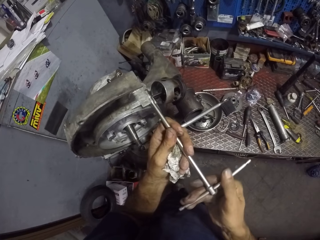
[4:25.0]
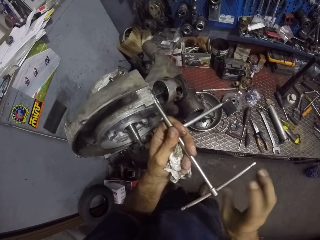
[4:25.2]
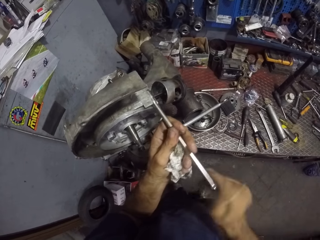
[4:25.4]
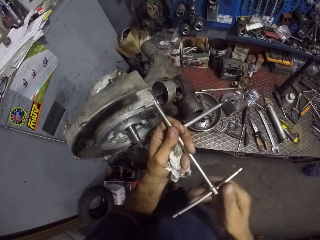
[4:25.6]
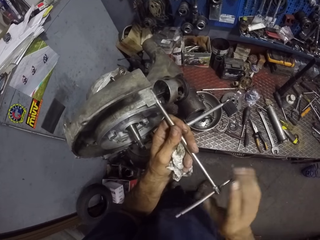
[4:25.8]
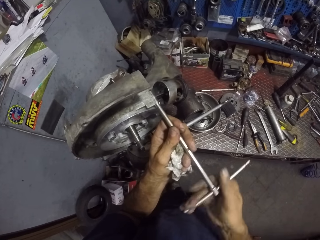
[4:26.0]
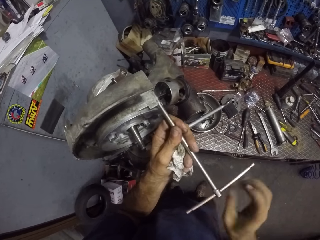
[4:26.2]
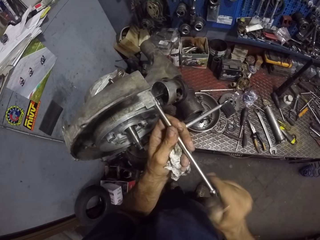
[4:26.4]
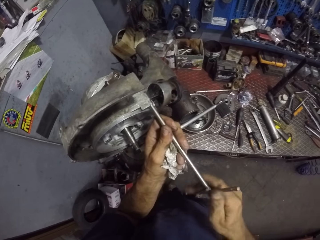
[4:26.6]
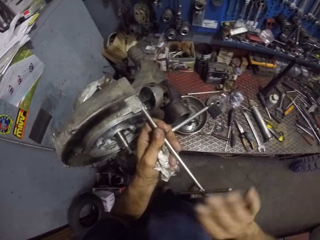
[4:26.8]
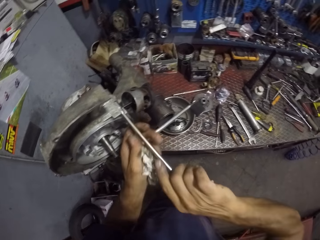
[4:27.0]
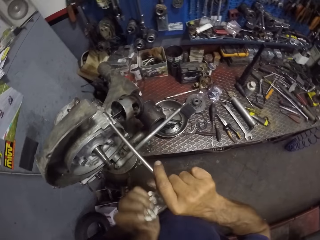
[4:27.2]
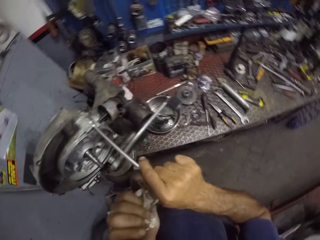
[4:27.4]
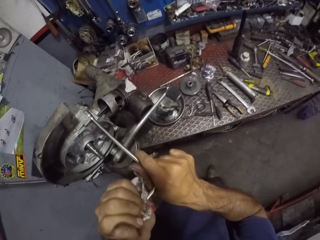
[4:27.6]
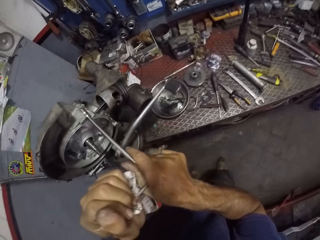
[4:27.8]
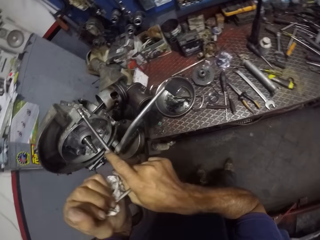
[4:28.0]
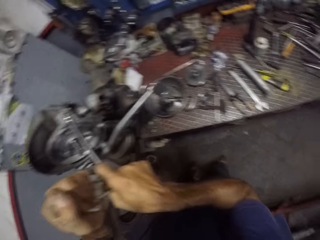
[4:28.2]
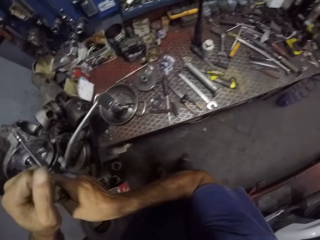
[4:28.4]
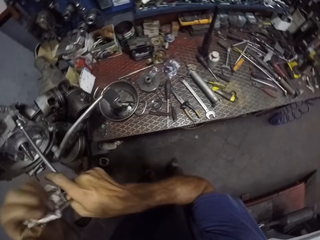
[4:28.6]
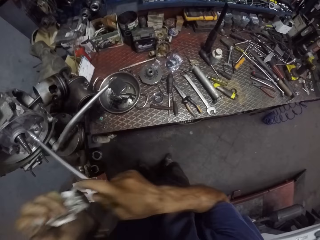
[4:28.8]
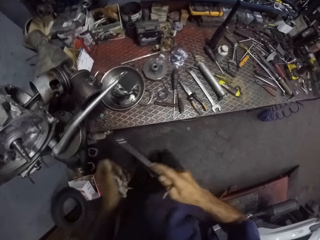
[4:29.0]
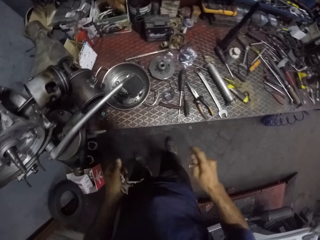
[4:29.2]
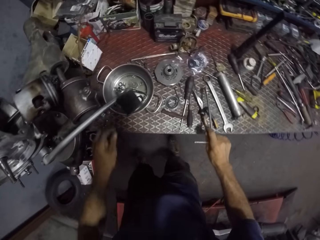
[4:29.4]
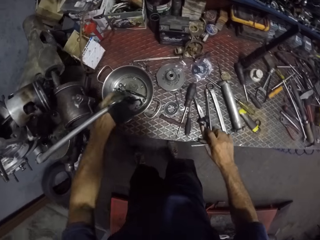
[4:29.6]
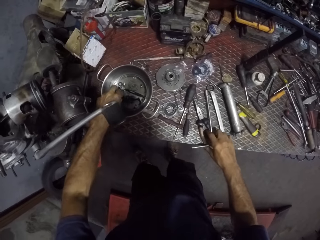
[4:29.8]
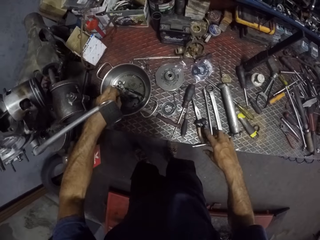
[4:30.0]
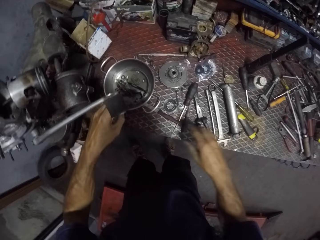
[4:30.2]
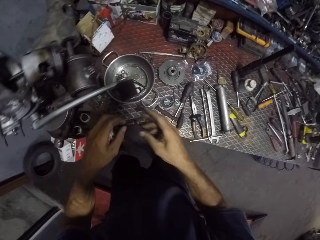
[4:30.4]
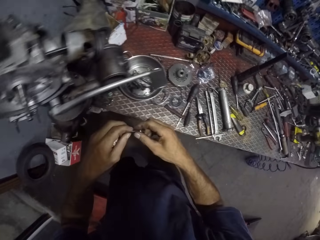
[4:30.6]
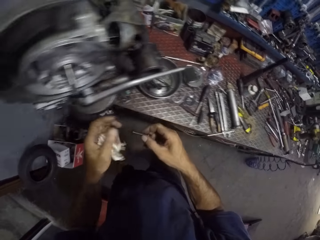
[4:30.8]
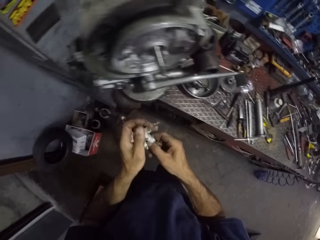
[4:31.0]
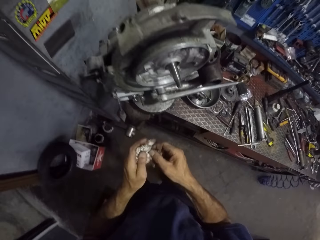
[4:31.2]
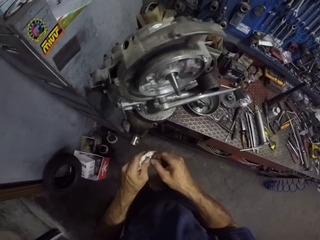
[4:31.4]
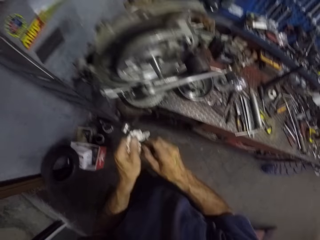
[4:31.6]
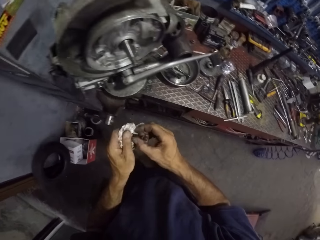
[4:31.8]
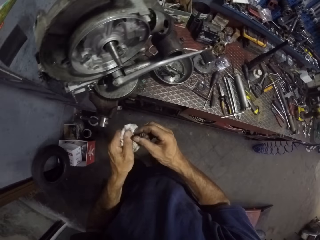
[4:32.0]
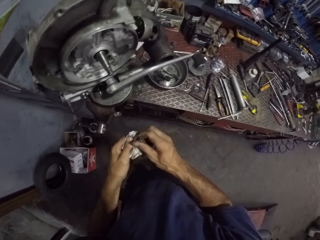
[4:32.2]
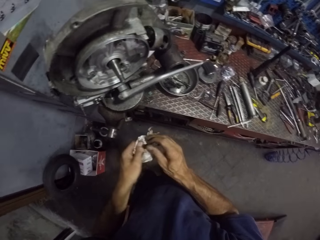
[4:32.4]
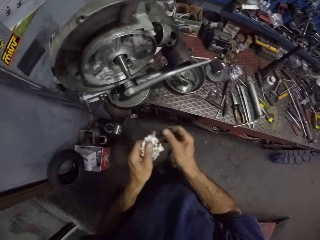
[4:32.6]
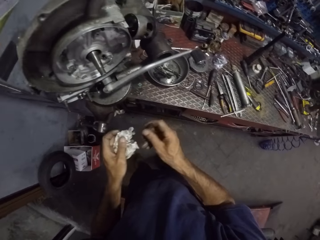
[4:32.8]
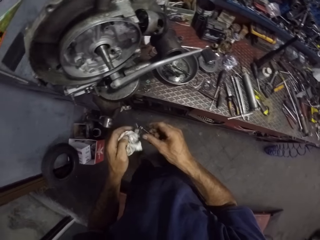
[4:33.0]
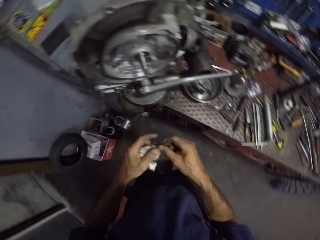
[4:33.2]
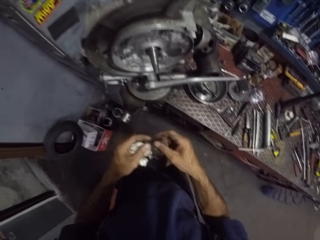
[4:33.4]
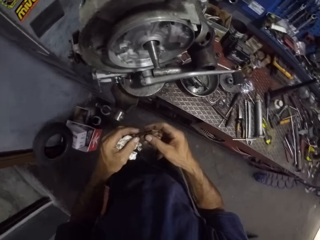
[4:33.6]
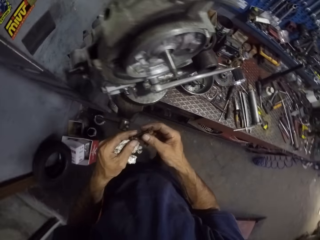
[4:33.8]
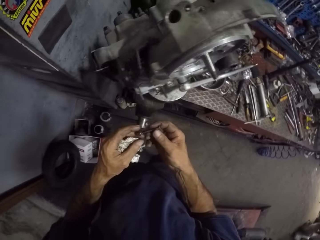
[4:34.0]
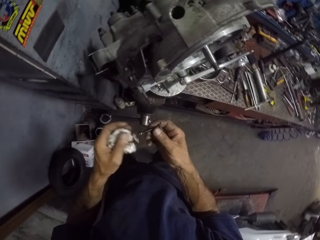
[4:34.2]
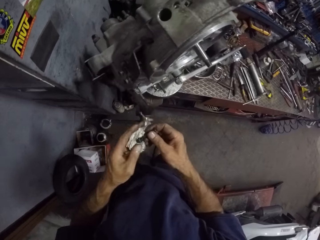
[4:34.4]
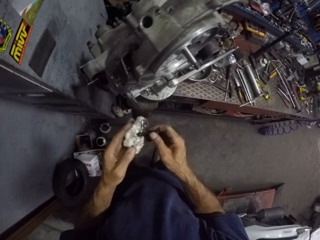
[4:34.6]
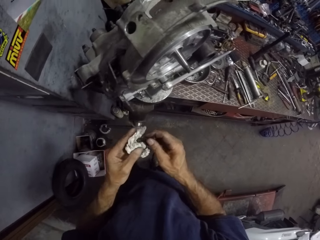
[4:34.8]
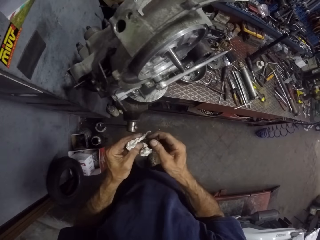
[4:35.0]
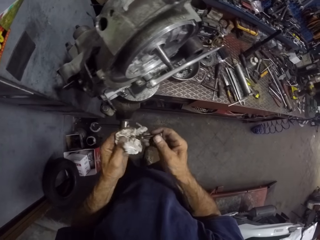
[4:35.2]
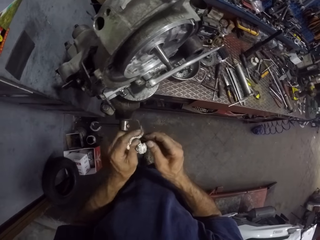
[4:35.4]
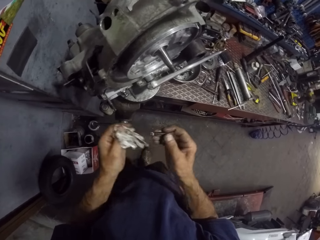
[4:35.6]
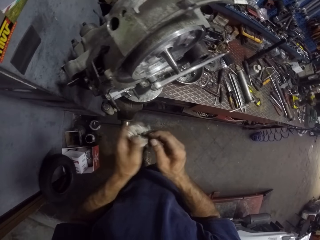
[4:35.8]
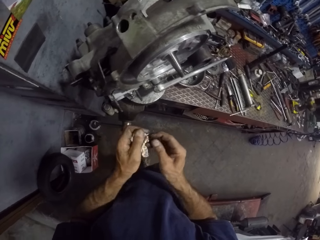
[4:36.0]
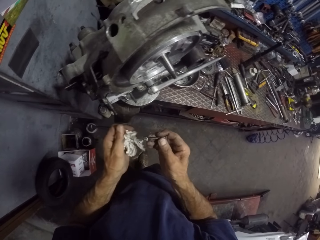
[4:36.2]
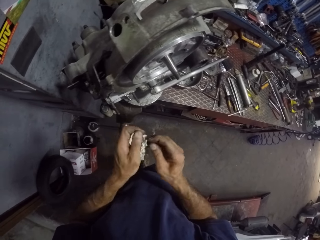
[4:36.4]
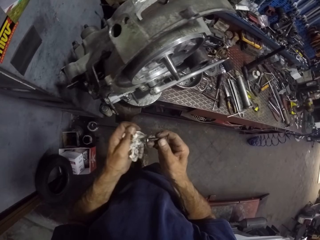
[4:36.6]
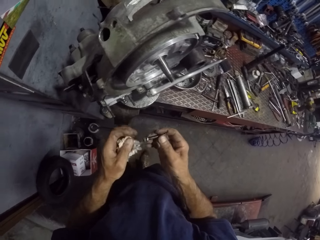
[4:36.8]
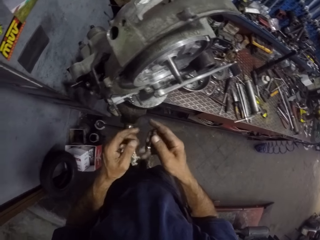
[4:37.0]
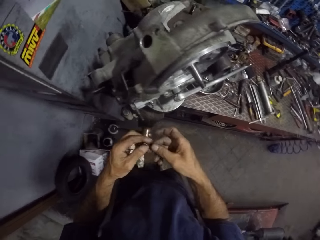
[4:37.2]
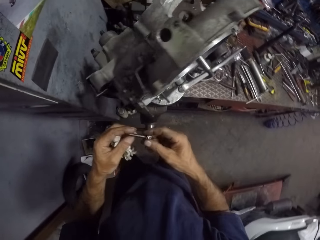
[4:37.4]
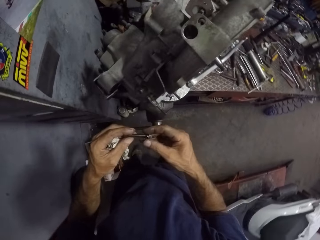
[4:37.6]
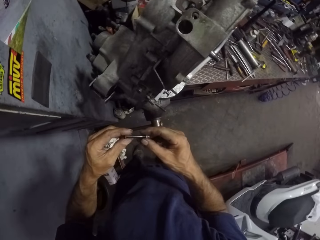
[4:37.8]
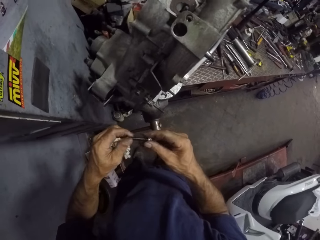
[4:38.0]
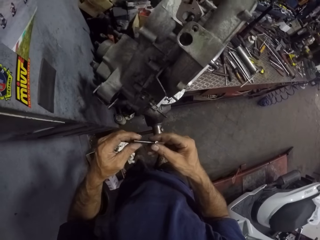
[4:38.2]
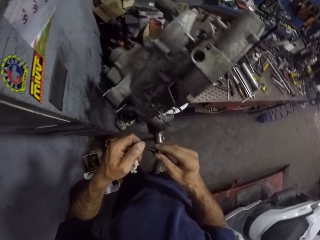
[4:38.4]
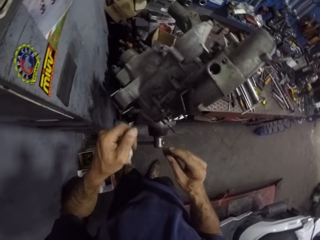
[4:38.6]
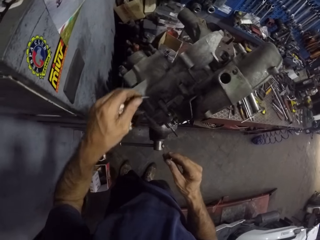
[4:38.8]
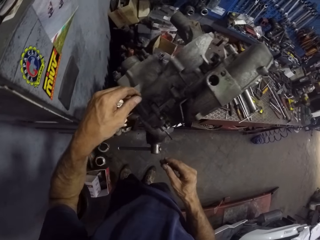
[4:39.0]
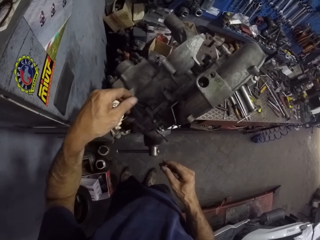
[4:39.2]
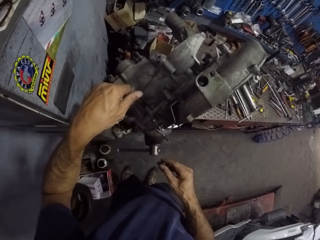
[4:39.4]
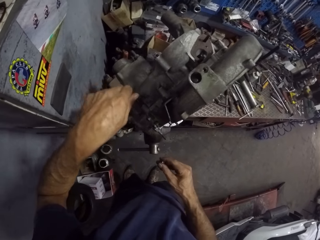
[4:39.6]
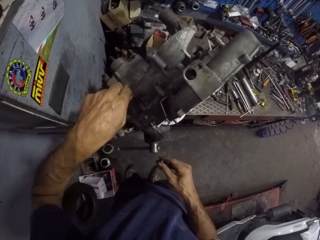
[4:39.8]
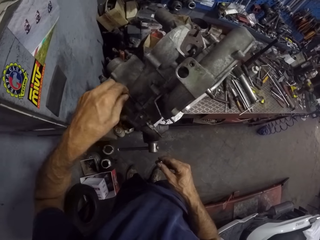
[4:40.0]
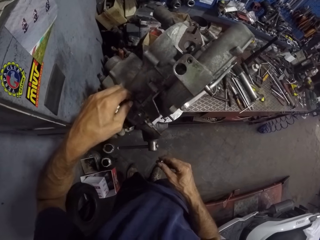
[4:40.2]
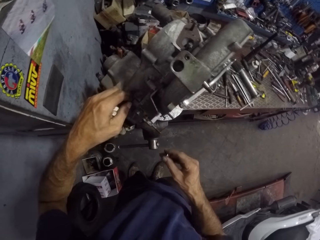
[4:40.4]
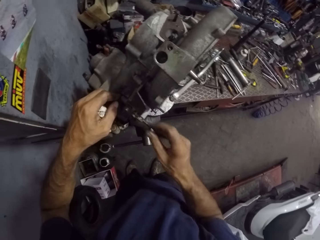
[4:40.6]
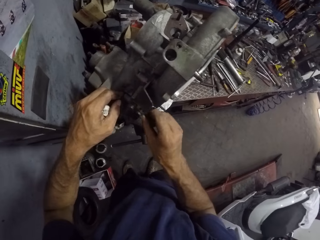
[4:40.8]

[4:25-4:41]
The camera wearer tightens the bolt with both hands. He drops the wrench on the table with his right hand. He picks a bolt from the pan with his left hand. He cleans the bolt in between the tissue with both hands. He places the bolt in a hole in the engine with his left hand.

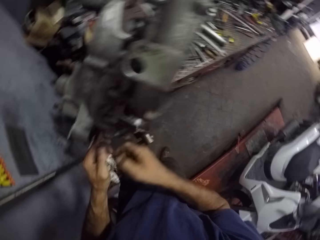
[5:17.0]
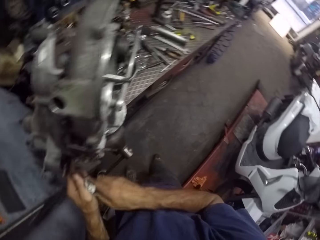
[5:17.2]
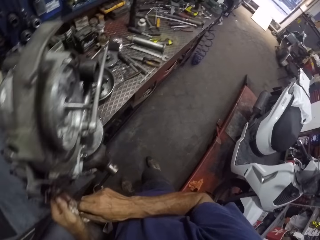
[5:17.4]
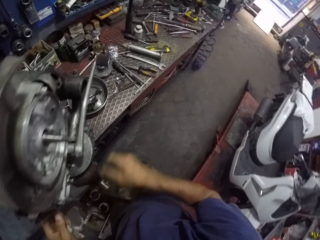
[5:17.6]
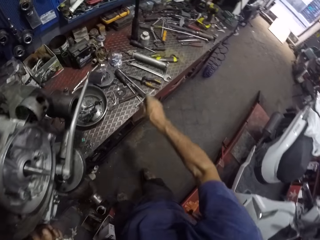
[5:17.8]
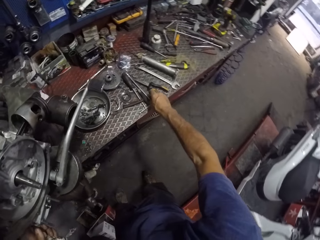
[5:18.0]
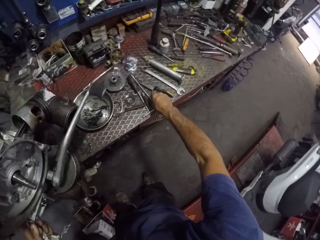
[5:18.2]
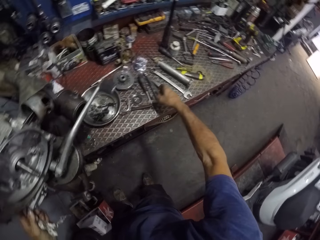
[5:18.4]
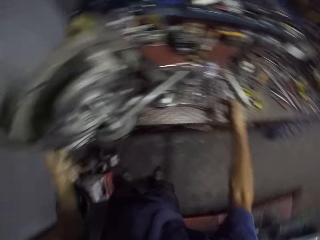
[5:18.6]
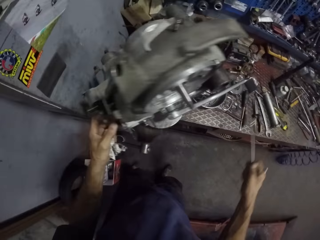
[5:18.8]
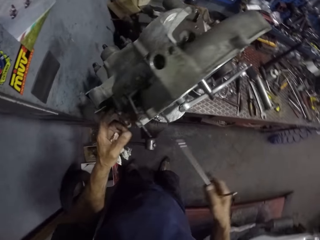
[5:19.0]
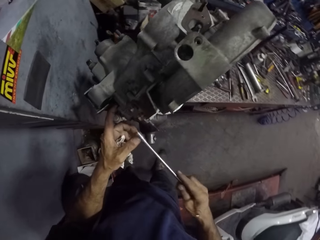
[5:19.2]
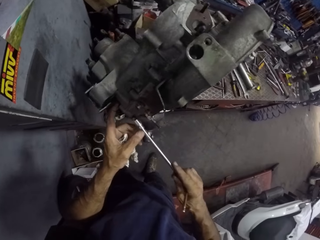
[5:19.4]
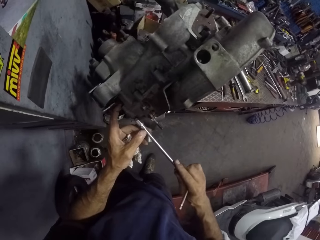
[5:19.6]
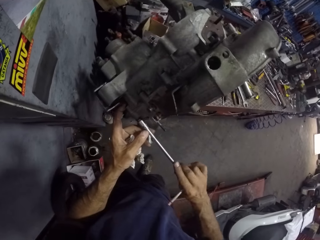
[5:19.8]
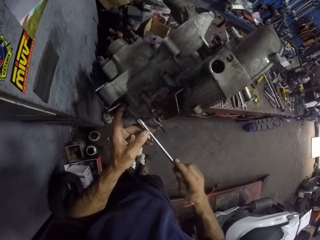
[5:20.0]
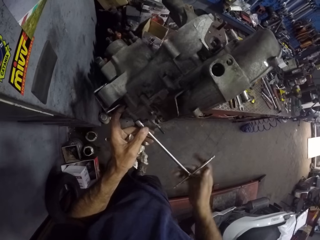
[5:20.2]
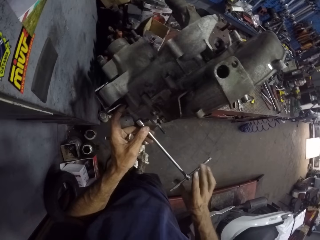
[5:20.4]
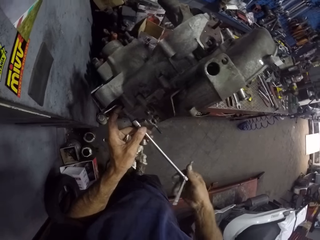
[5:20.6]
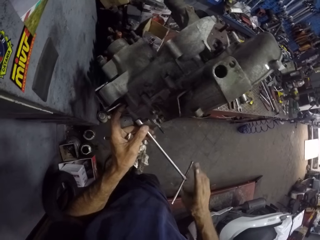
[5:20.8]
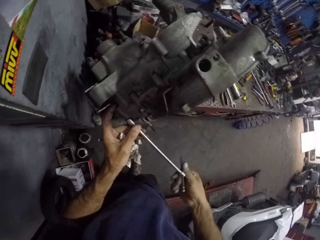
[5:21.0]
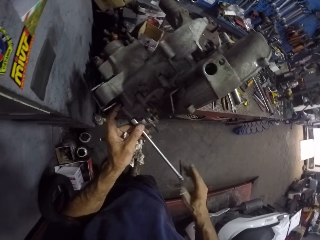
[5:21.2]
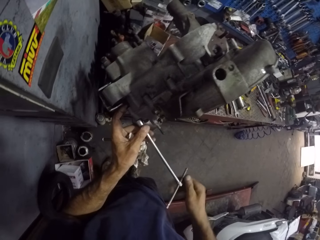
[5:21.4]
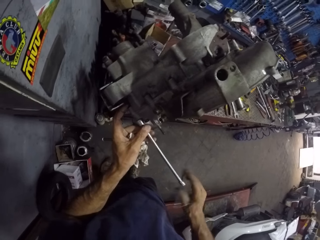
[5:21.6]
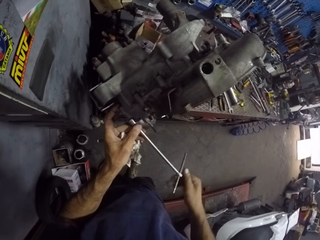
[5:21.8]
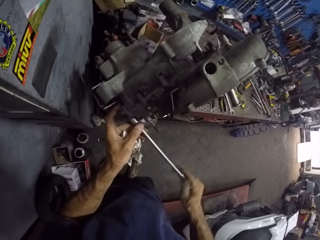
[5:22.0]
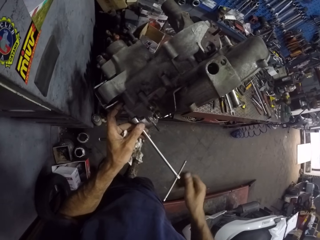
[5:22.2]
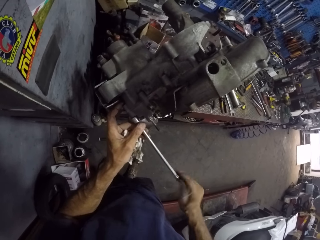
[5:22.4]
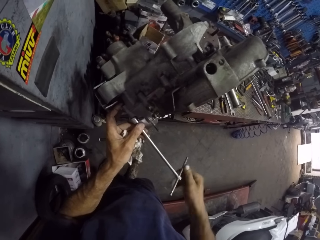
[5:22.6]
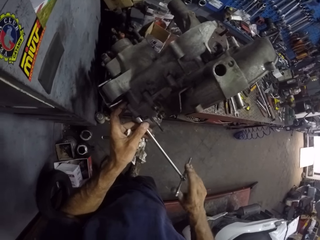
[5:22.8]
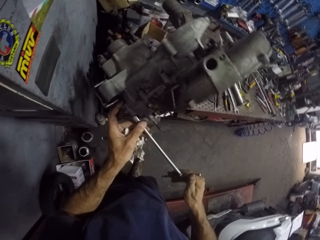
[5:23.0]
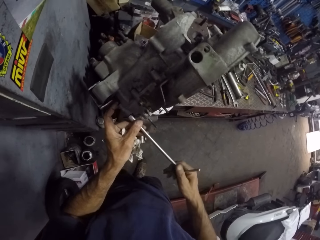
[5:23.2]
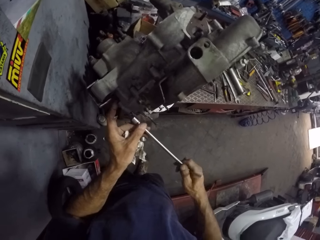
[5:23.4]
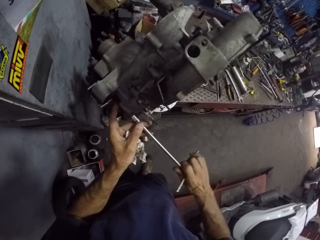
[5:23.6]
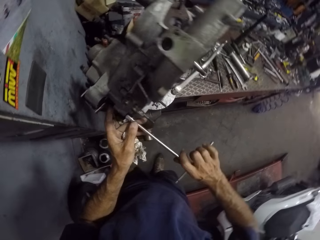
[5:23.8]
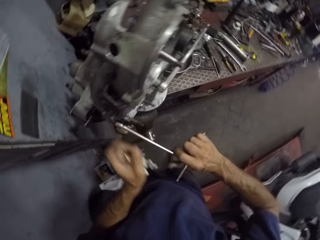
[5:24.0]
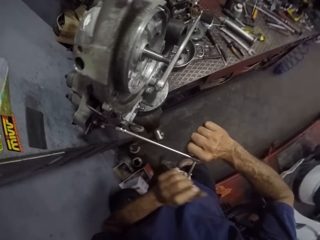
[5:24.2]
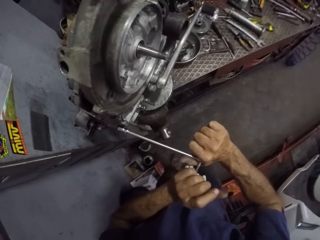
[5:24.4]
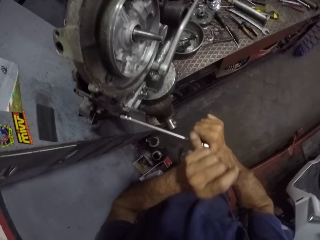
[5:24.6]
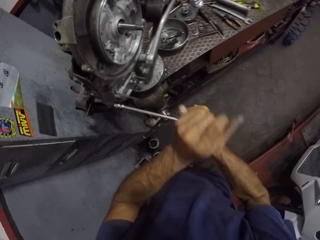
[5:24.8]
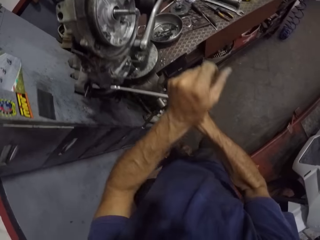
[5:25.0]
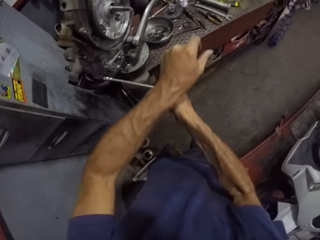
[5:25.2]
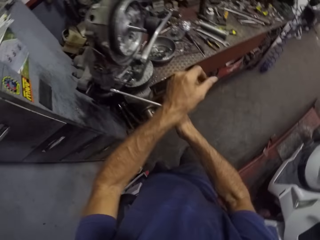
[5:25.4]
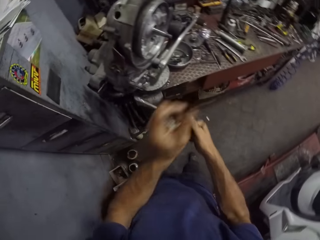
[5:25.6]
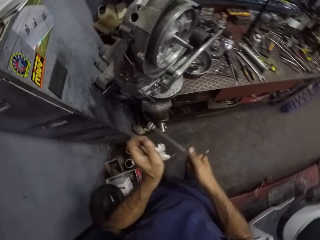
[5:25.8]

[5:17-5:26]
The camera wearer picks the T spanner from a table with his right hand. He tightens the nut with the T spanner using his right hand. He tightens the nut with the T spanner using both hands.
